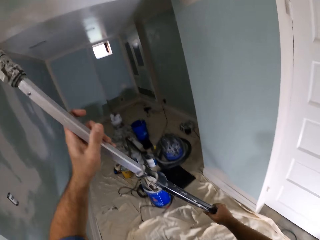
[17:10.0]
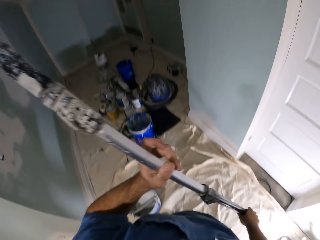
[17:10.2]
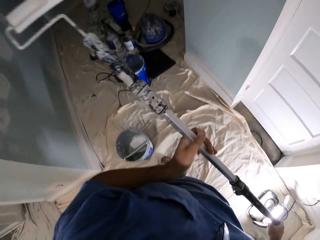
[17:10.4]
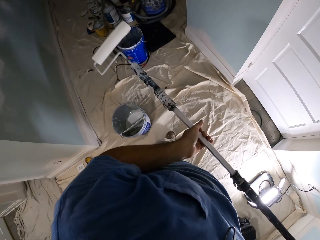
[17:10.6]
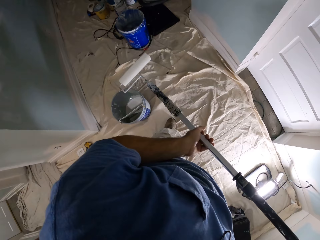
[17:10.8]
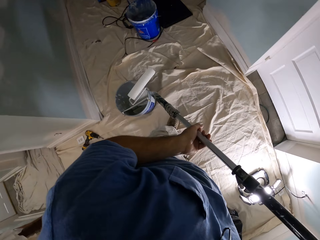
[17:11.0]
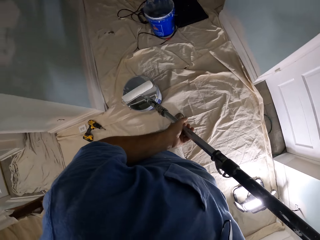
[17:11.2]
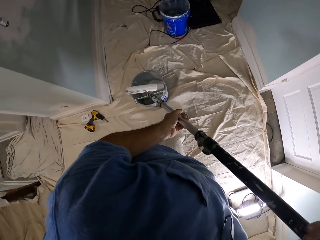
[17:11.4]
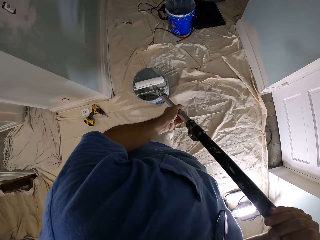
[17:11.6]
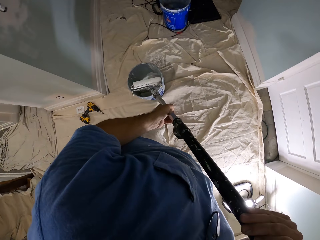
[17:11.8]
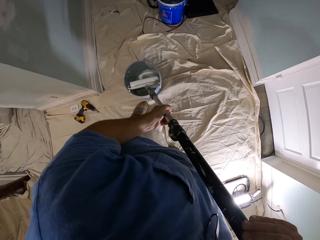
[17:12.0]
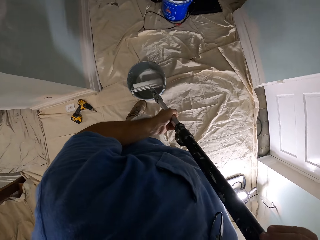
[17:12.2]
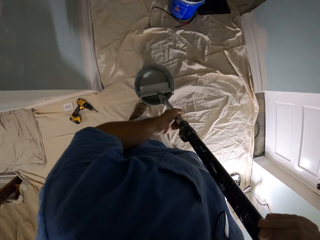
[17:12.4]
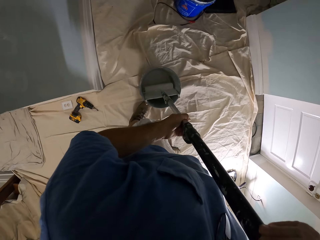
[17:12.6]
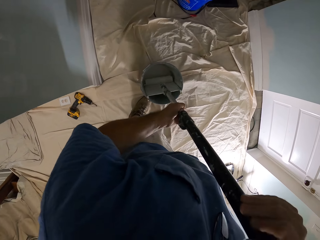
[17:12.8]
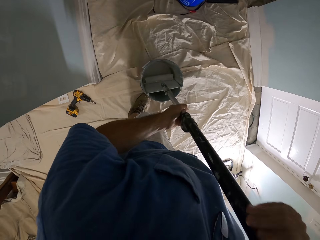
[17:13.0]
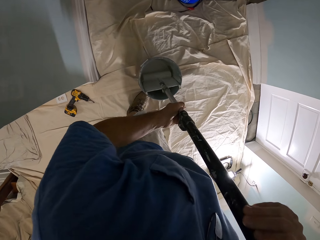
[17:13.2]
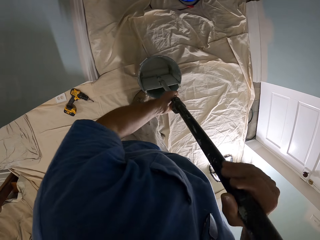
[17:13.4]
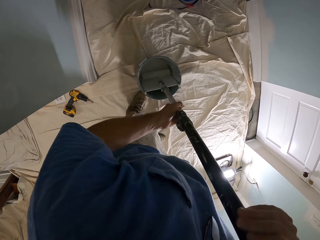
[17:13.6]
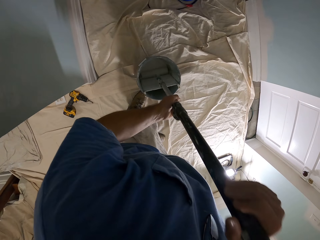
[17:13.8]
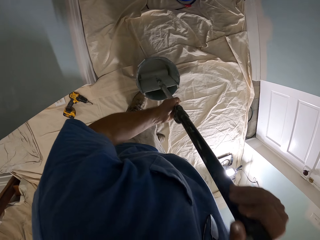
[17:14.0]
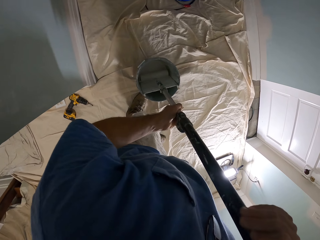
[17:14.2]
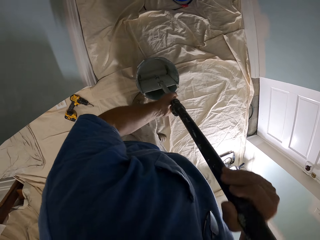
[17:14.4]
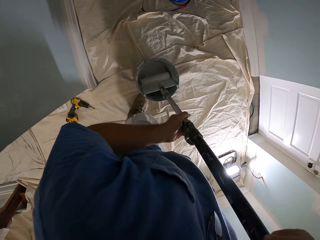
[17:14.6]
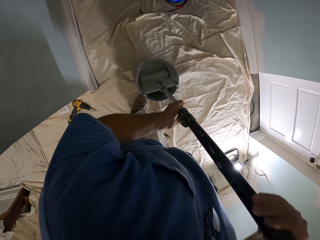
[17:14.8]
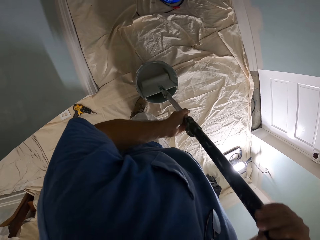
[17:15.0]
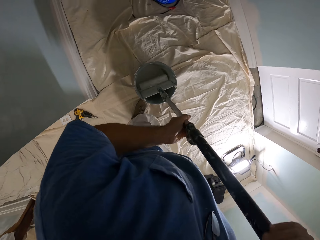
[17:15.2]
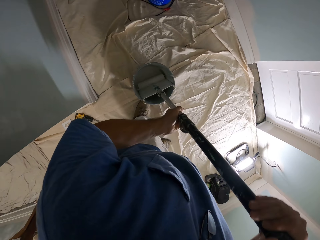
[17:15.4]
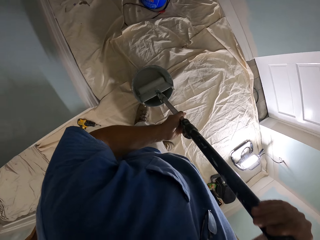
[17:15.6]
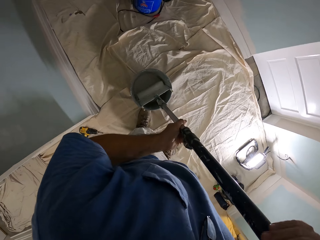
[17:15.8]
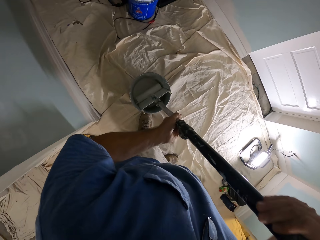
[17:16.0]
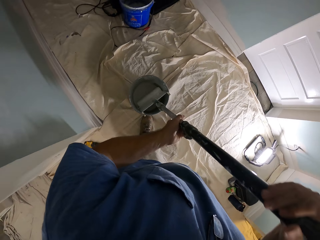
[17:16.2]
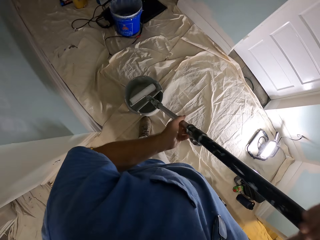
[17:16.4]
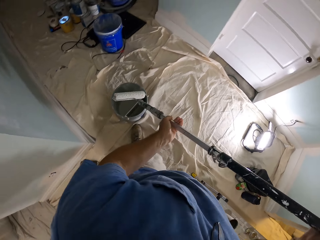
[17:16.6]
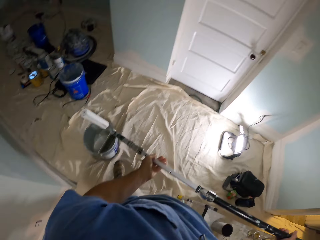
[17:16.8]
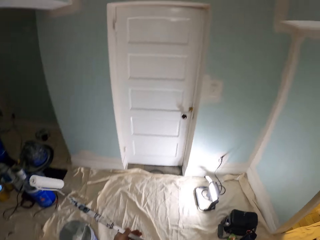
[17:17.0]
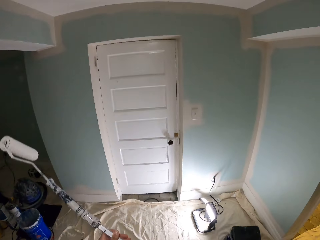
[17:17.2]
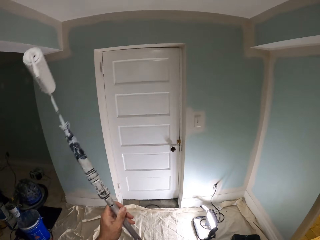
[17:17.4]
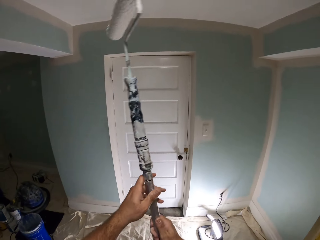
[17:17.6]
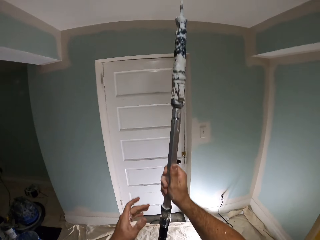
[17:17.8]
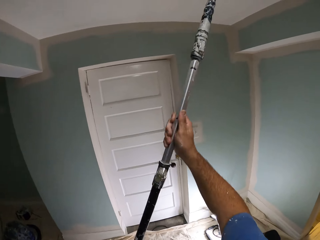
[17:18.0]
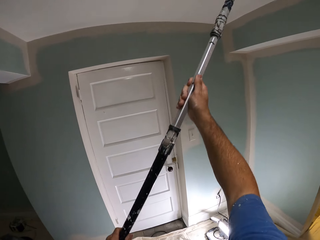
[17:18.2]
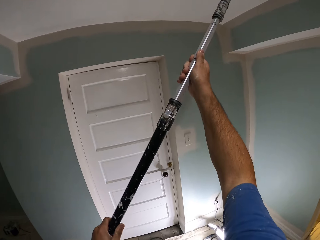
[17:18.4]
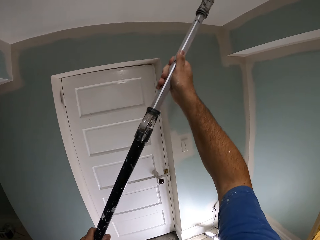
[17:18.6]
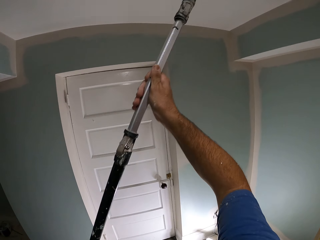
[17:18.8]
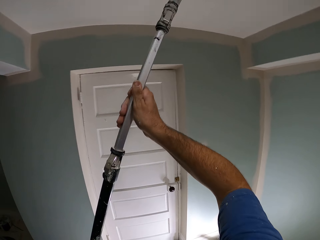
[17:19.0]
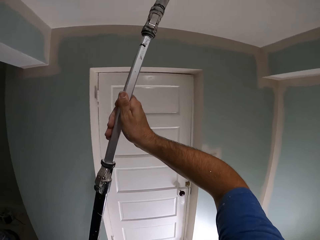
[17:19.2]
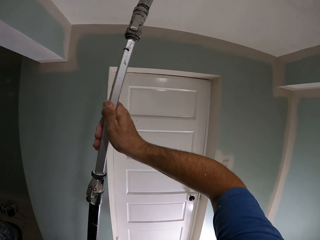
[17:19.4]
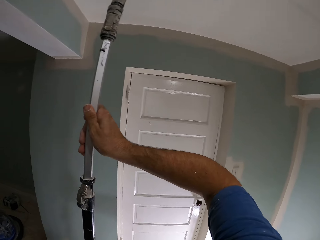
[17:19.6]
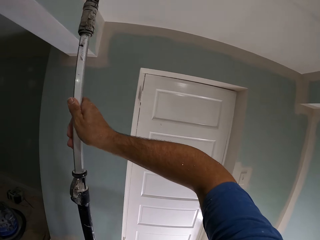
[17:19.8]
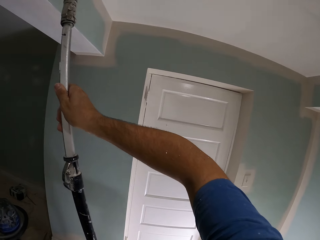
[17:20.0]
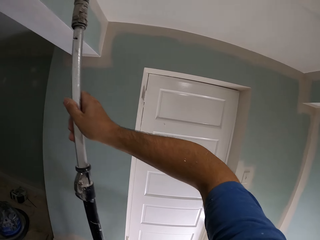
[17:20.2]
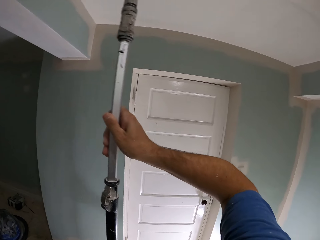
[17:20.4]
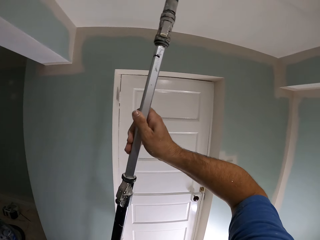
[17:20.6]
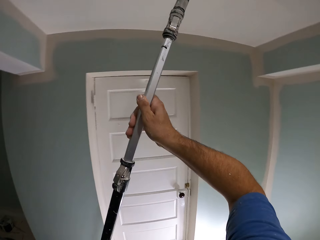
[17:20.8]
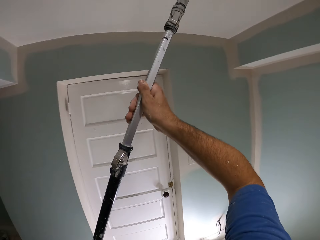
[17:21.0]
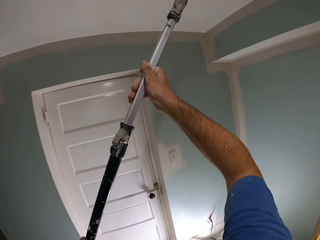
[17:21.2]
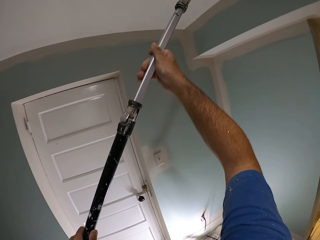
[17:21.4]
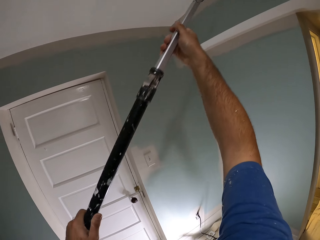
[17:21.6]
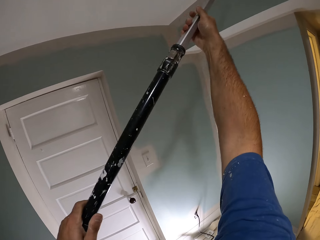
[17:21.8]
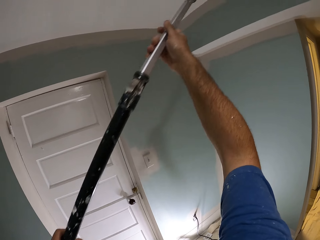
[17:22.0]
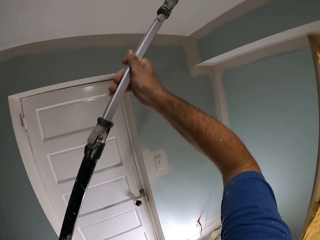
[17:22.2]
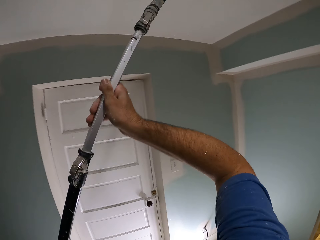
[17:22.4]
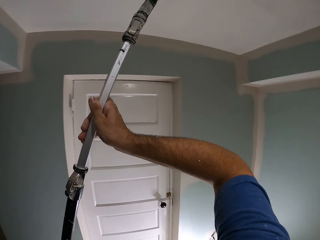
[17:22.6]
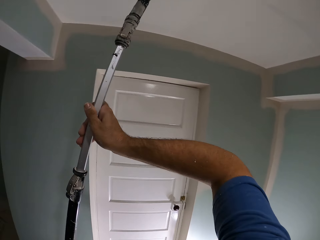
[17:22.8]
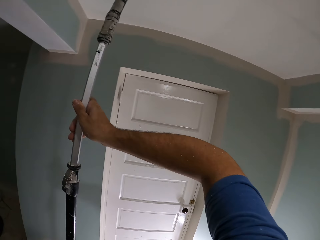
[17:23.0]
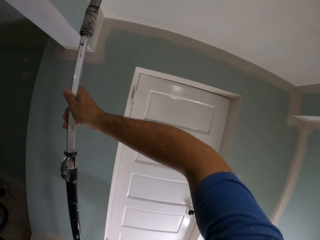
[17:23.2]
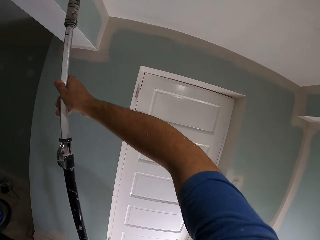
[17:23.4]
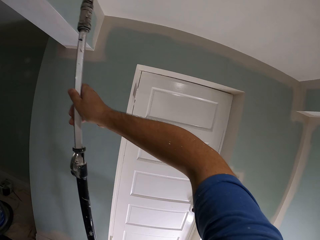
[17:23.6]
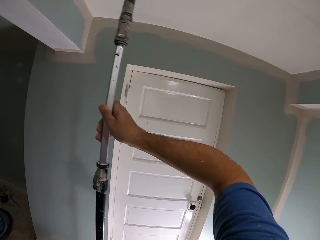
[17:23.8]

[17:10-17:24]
The camera wearer dips the long paint roller into the paint bucket. They lift the paint roller to a ceiling of a room. They paint the ceiling with the long paint roller.

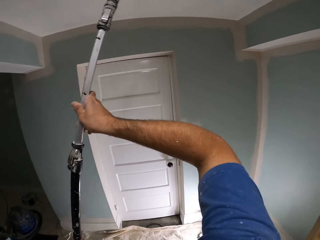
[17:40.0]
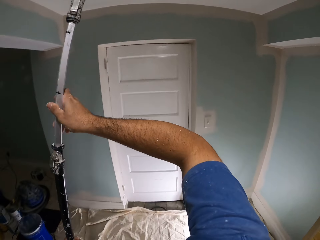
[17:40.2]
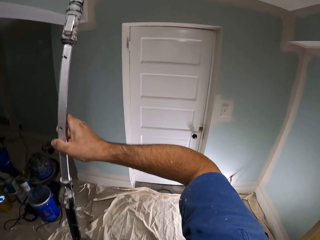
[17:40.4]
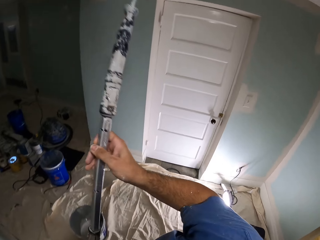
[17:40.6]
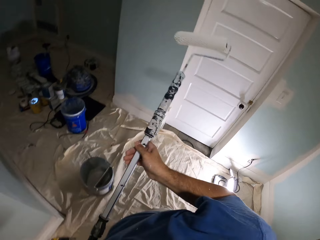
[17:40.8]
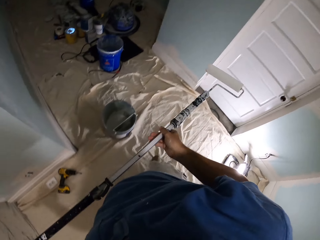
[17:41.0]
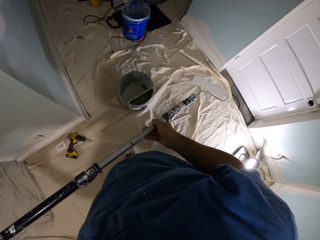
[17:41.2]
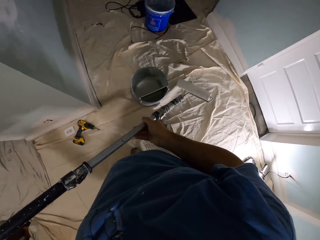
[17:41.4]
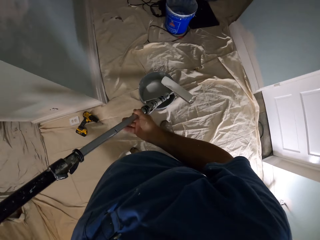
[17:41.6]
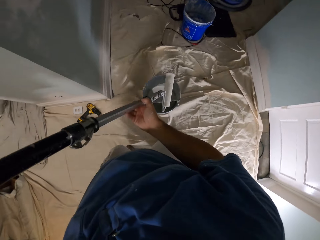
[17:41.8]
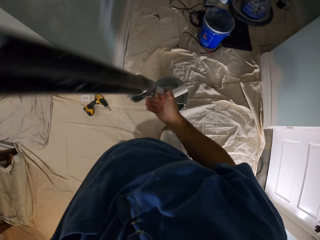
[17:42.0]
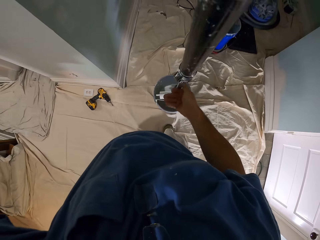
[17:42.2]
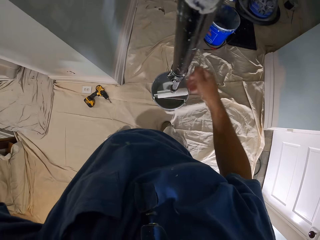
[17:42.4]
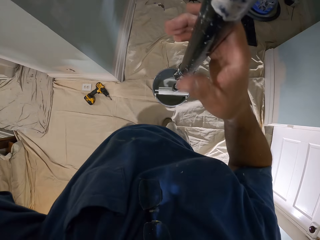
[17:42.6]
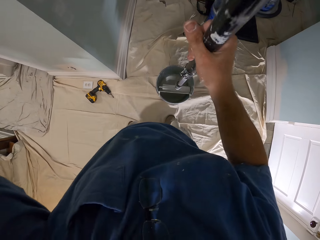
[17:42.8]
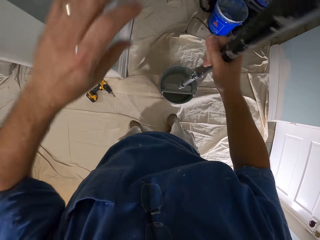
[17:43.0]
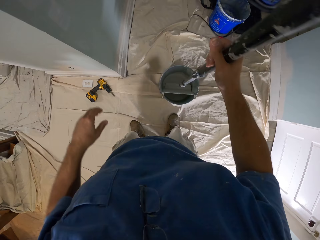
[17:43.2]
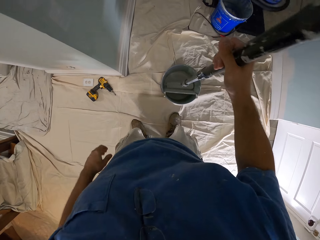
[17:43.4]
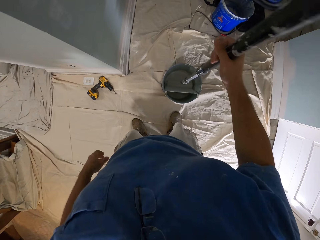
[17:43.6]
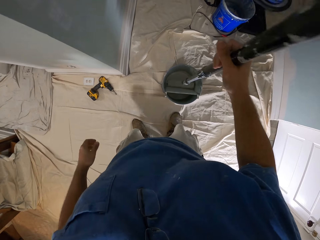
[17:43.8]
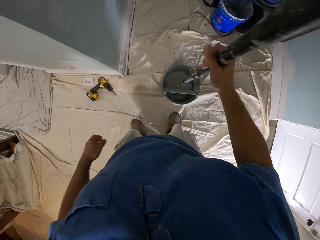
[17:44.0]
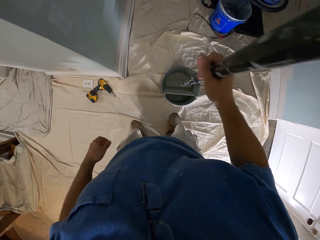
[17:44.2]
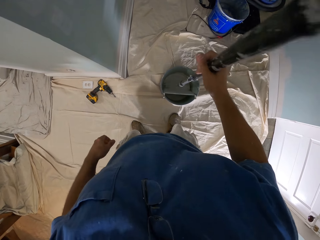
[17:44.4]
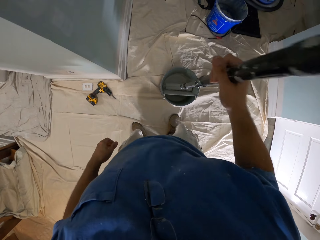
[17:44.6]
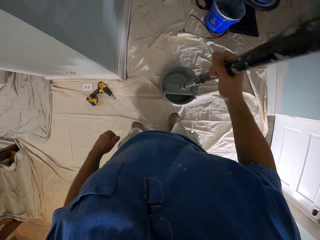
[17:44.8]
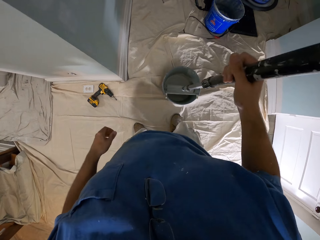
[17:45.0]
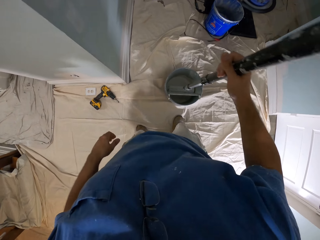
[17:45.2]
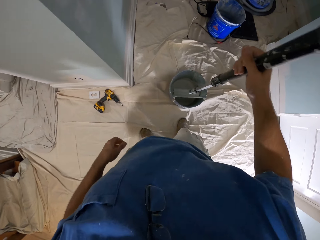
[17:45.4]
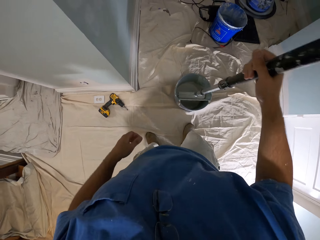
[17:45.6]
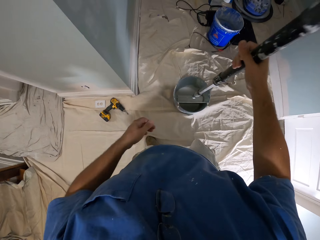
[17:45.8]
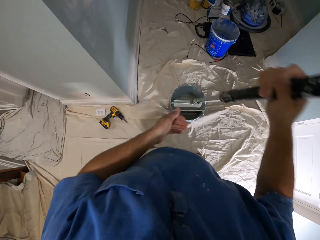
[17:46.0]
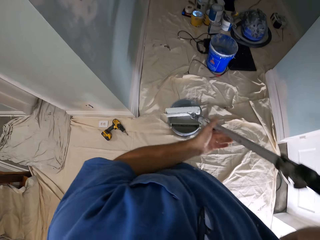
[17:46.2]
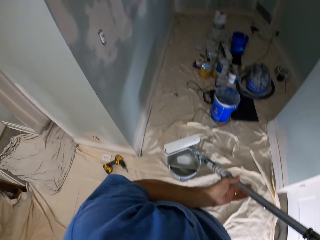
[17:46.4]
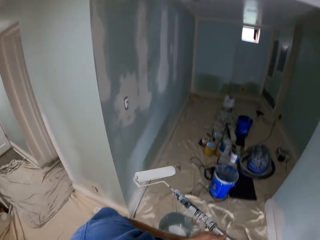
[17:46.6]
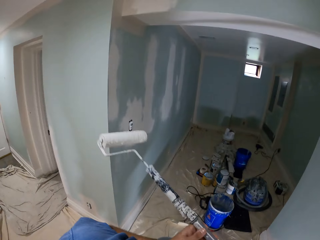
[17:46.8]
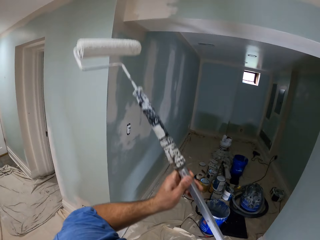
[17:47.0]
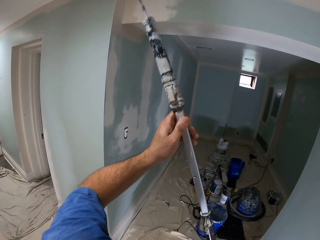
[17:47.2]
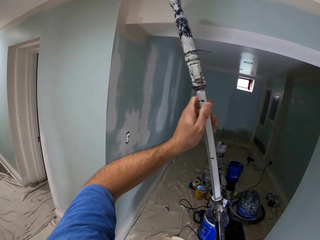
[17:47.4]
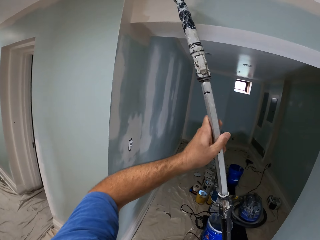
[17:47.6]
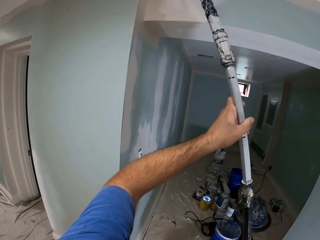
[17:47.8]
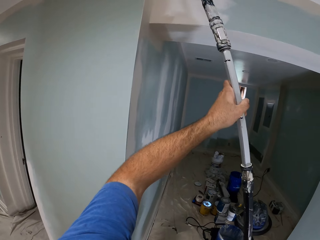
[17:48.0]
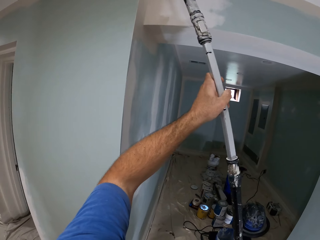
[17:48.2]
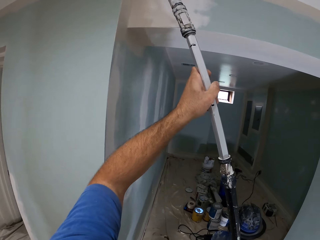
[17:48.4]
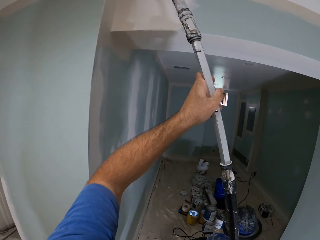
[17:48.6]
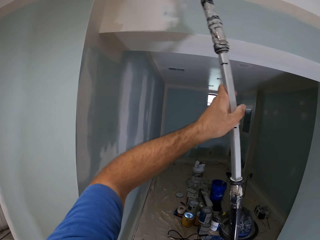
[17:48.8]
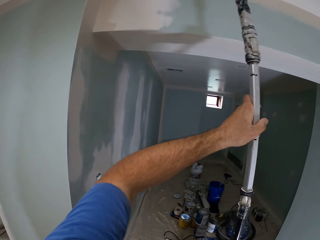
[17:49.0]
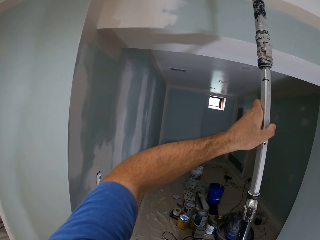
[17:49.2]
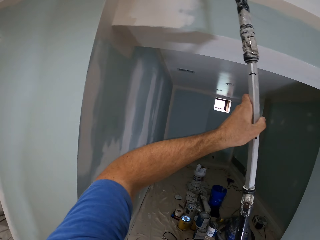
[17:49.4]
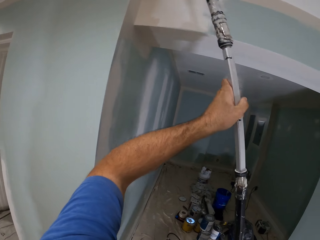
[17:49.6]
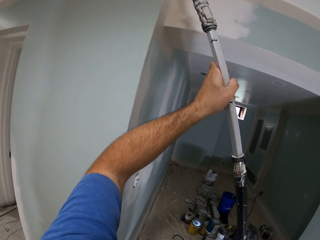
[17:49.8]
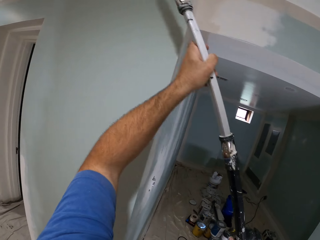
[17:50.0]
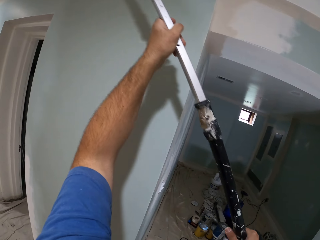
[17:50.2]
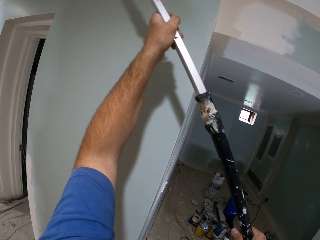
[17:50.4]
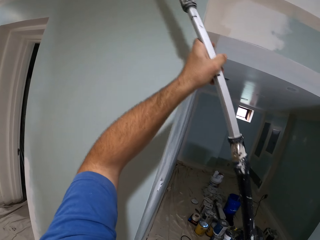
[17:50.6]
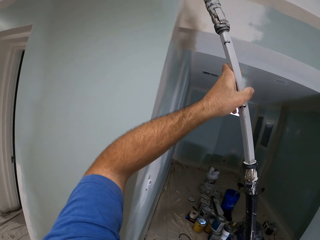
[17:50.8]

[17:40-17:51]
The camera wearer dips the long paint roller into the paint bucket with his right hand. He releases his right hand from the paint roller, holds the paint roller with his right hand, and releases his left hand from the paint roller. He holds the paint roller with his left hand. He paints the ceiling with the long paint roller.
